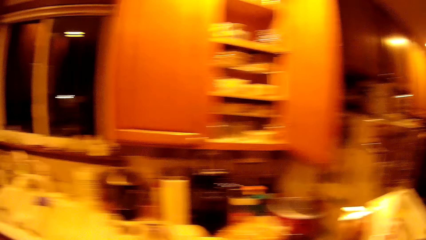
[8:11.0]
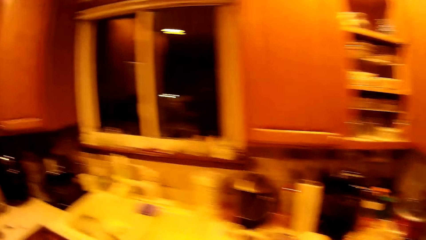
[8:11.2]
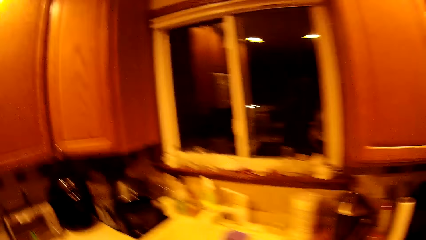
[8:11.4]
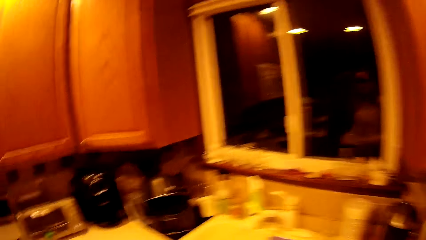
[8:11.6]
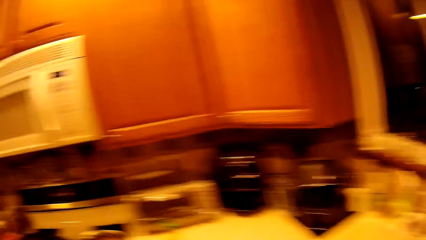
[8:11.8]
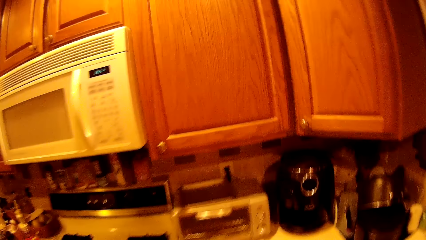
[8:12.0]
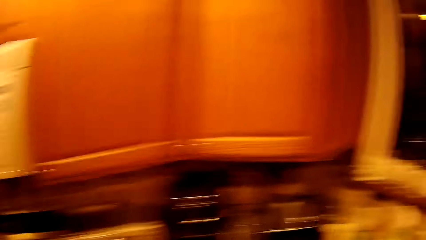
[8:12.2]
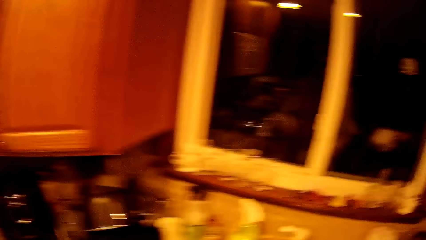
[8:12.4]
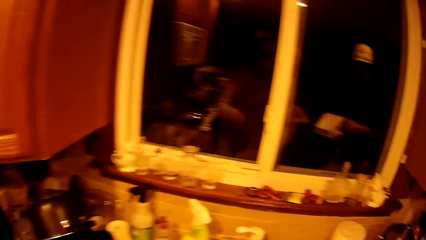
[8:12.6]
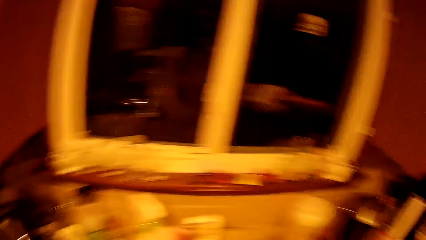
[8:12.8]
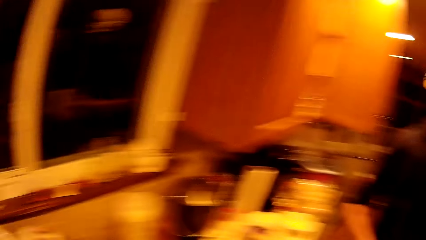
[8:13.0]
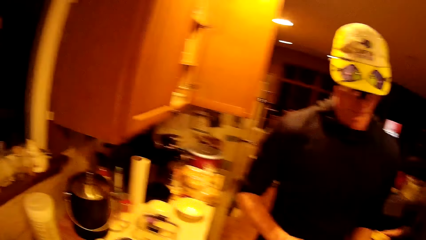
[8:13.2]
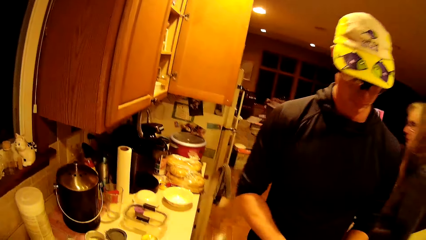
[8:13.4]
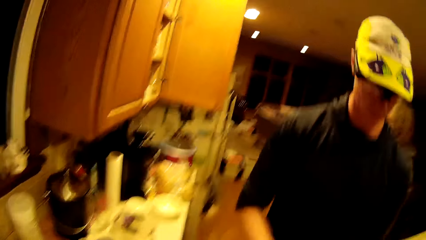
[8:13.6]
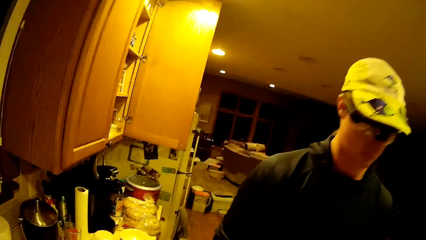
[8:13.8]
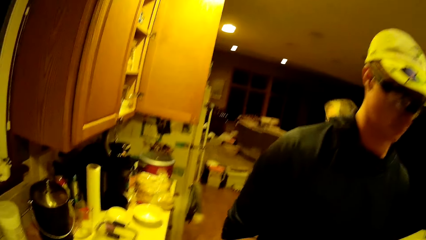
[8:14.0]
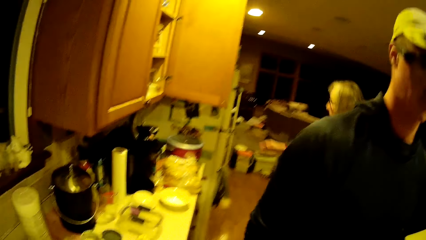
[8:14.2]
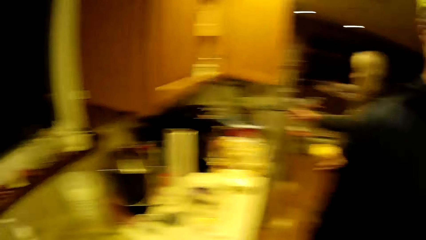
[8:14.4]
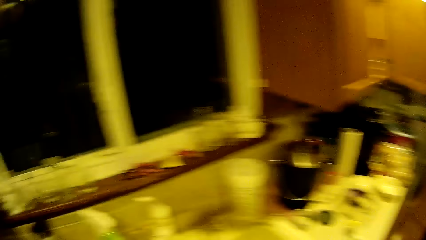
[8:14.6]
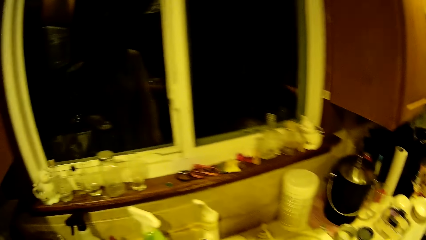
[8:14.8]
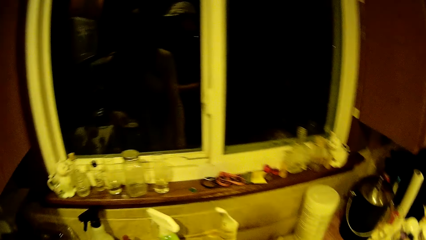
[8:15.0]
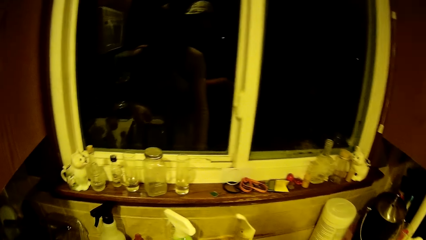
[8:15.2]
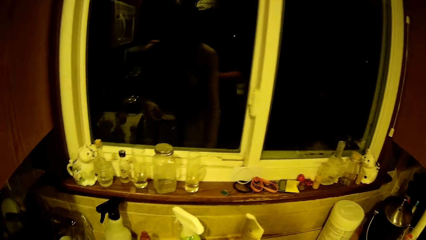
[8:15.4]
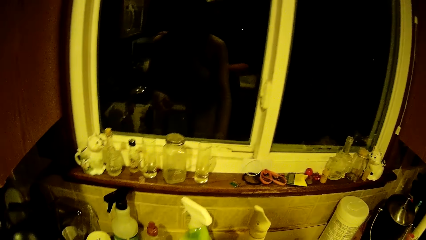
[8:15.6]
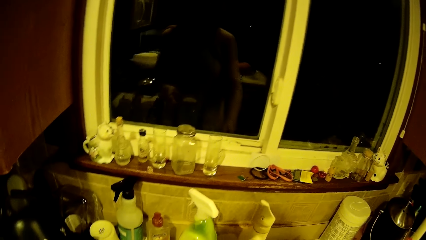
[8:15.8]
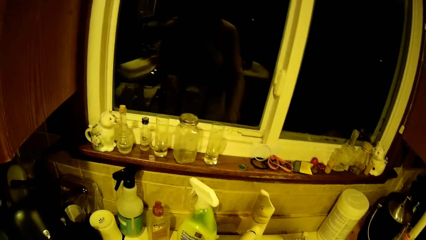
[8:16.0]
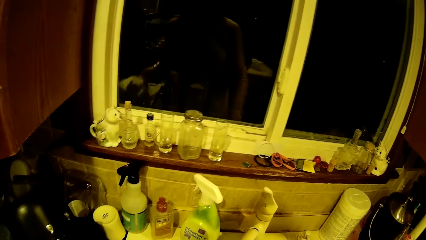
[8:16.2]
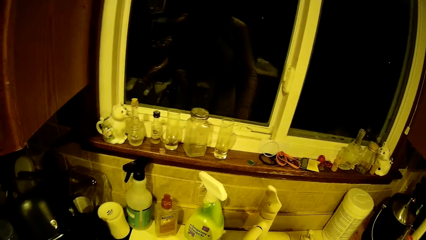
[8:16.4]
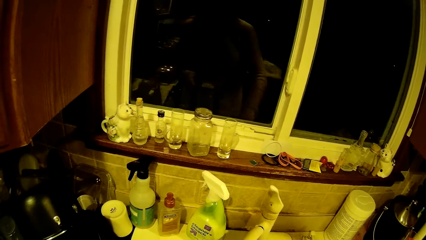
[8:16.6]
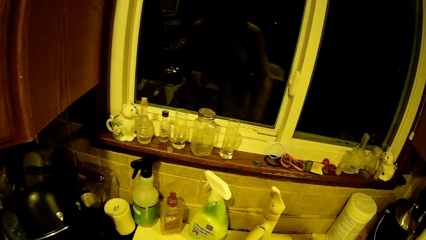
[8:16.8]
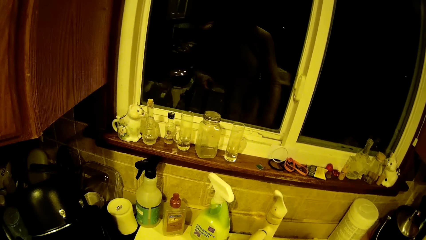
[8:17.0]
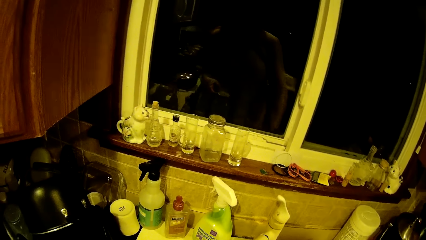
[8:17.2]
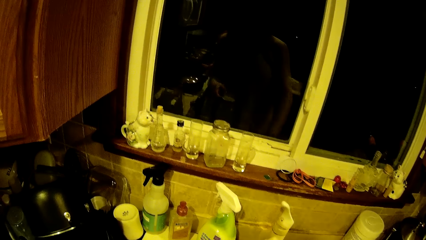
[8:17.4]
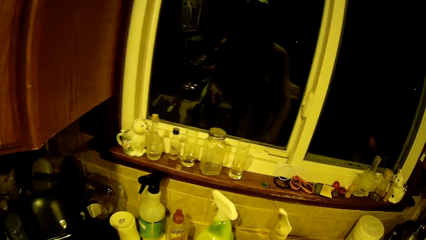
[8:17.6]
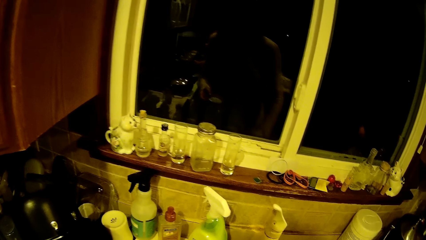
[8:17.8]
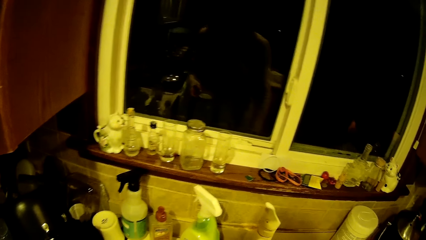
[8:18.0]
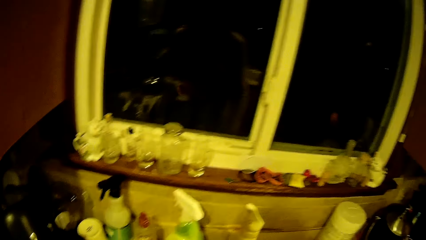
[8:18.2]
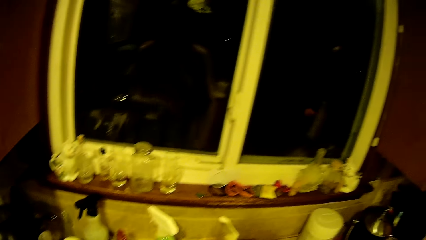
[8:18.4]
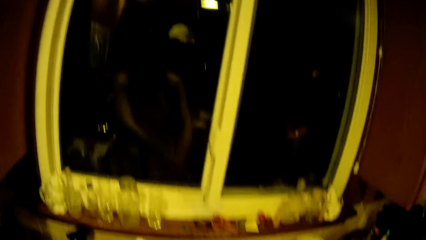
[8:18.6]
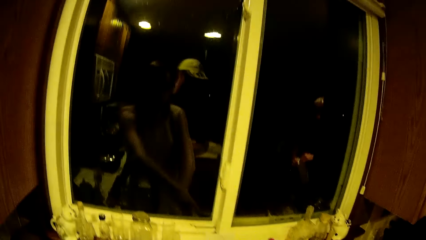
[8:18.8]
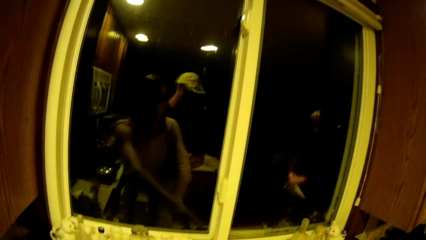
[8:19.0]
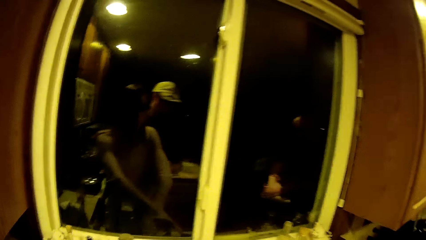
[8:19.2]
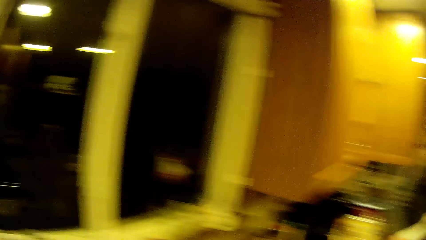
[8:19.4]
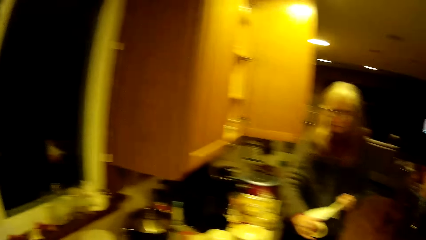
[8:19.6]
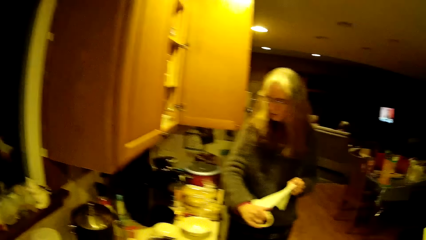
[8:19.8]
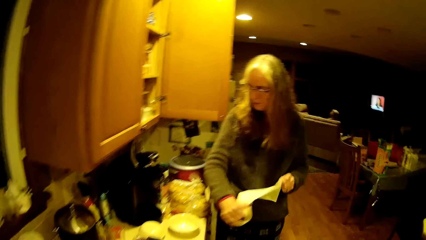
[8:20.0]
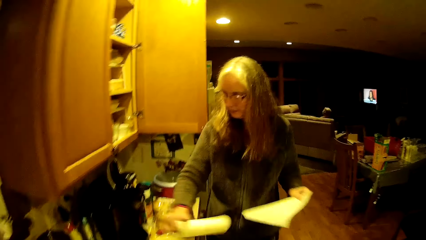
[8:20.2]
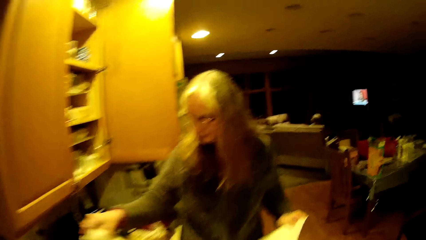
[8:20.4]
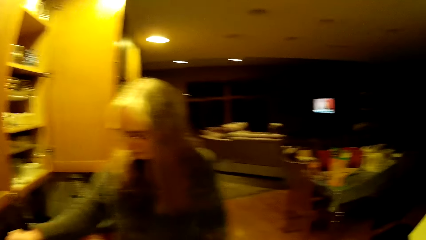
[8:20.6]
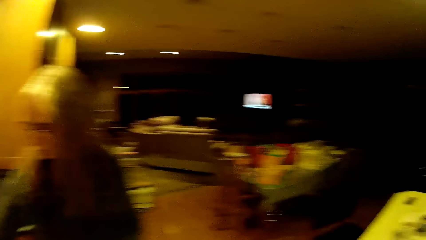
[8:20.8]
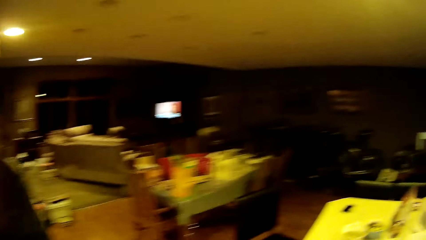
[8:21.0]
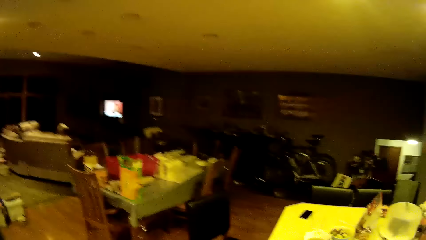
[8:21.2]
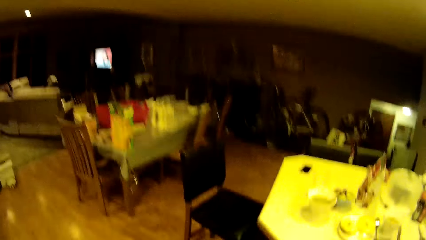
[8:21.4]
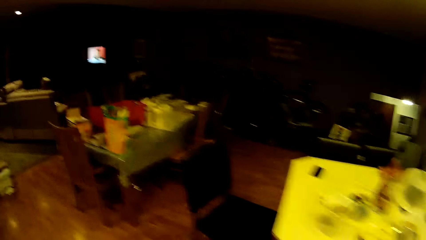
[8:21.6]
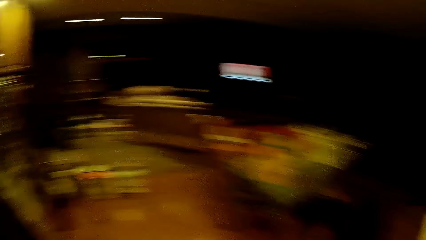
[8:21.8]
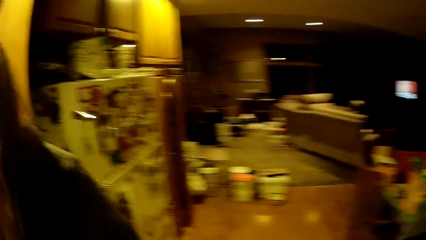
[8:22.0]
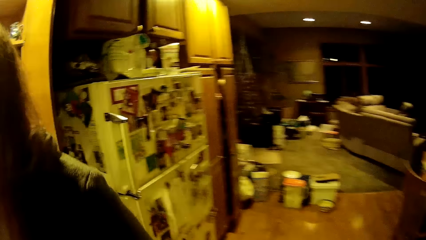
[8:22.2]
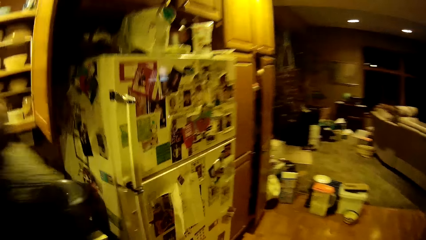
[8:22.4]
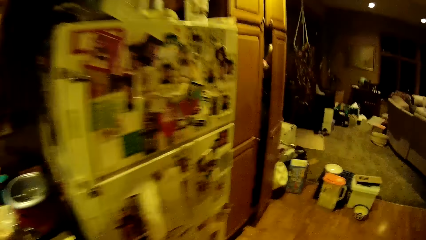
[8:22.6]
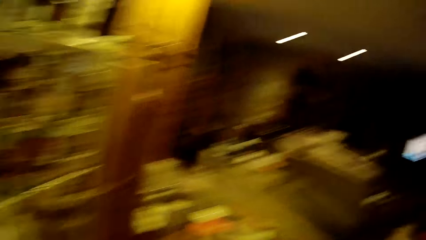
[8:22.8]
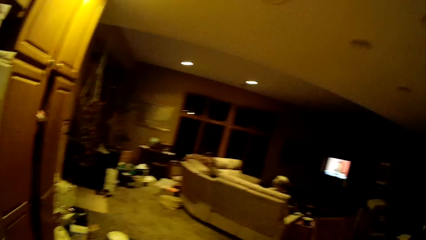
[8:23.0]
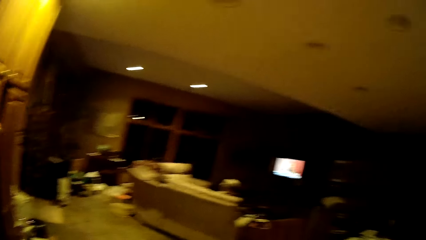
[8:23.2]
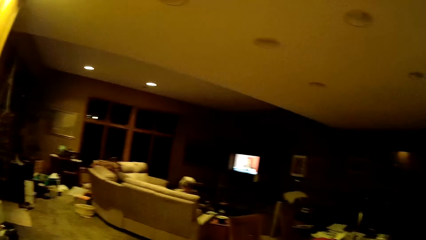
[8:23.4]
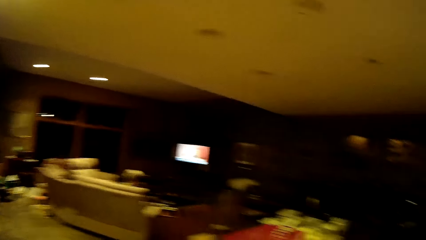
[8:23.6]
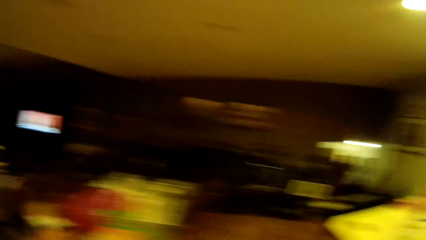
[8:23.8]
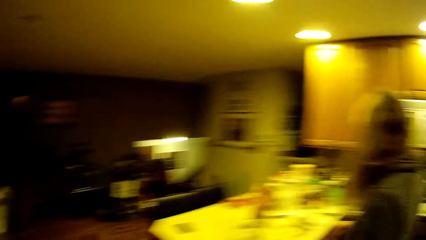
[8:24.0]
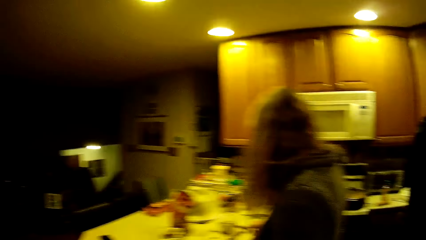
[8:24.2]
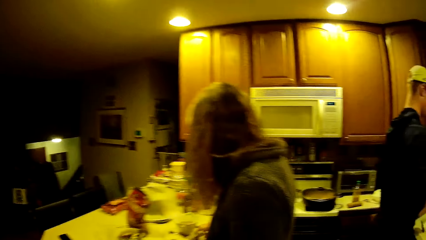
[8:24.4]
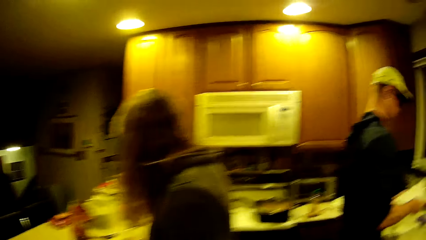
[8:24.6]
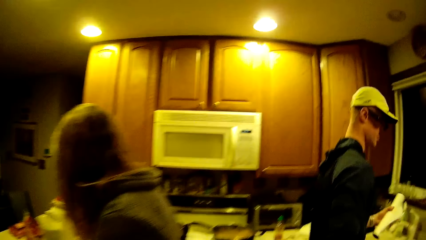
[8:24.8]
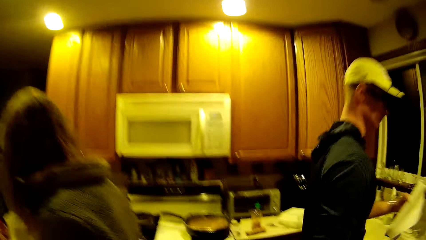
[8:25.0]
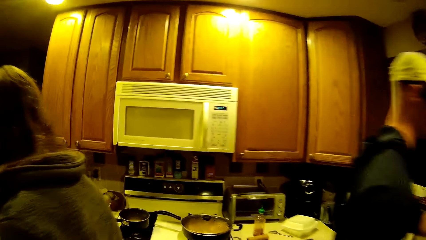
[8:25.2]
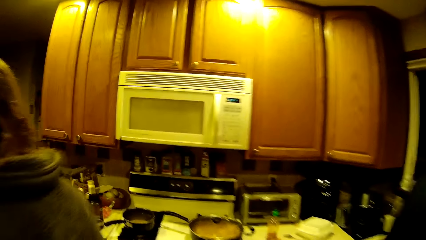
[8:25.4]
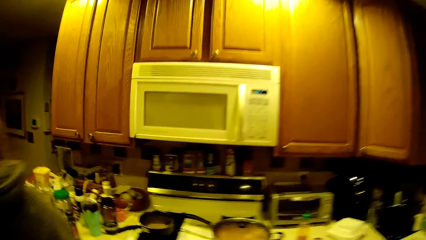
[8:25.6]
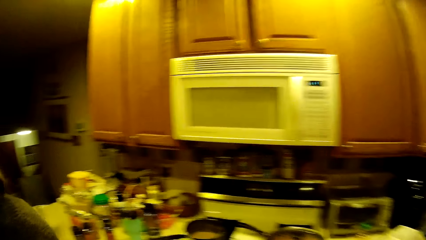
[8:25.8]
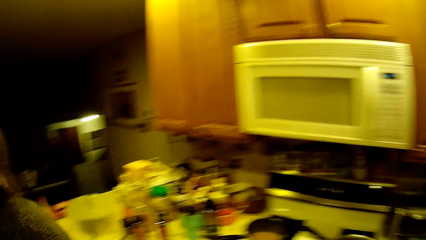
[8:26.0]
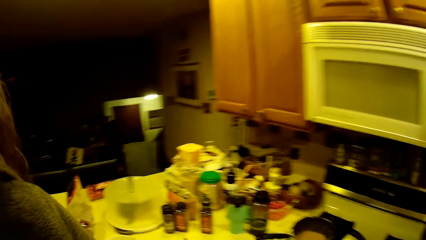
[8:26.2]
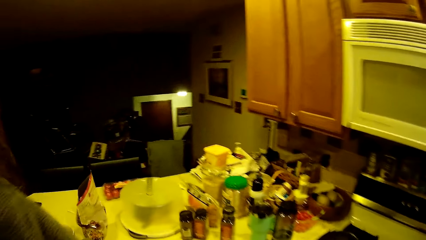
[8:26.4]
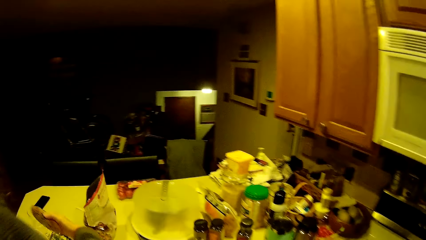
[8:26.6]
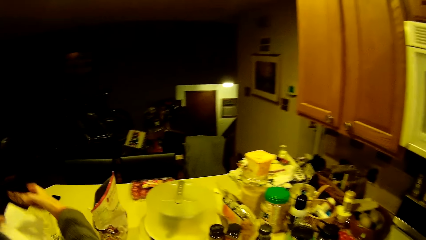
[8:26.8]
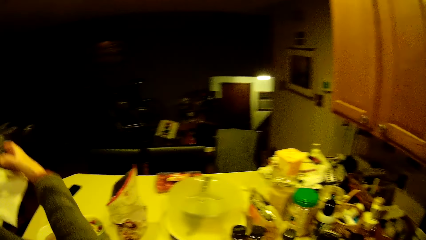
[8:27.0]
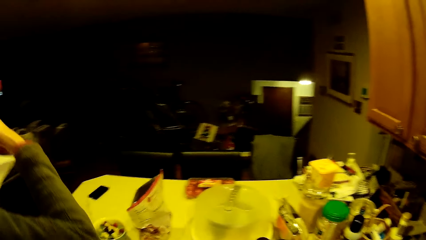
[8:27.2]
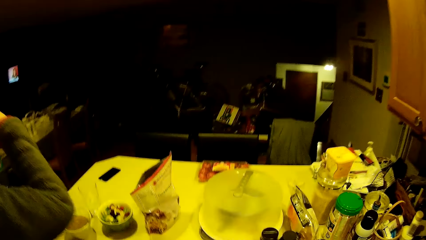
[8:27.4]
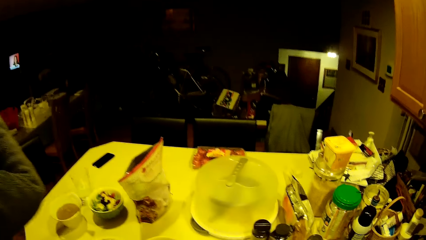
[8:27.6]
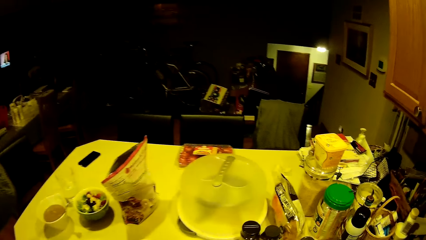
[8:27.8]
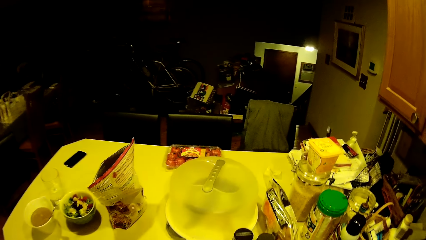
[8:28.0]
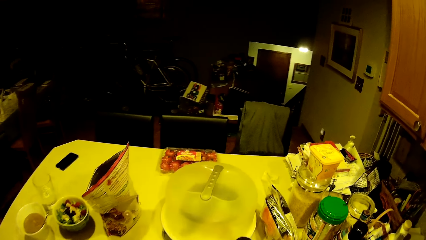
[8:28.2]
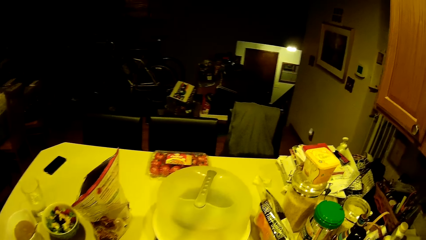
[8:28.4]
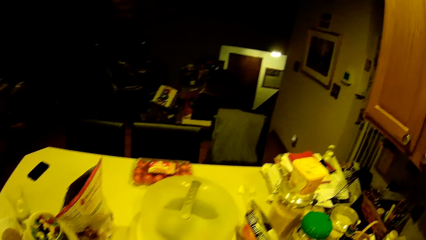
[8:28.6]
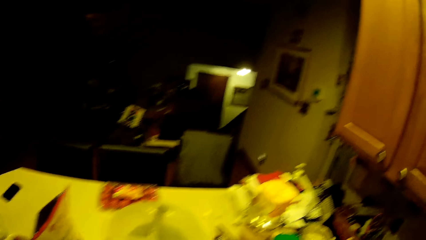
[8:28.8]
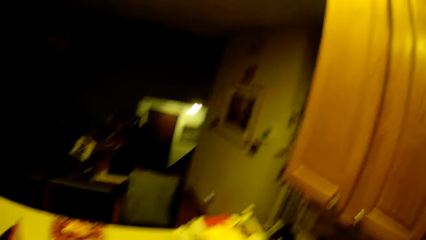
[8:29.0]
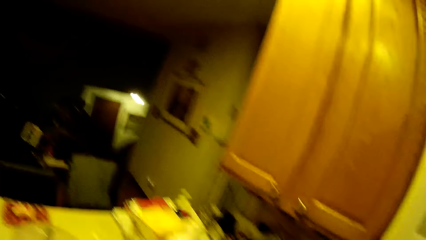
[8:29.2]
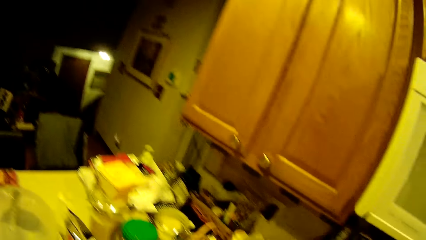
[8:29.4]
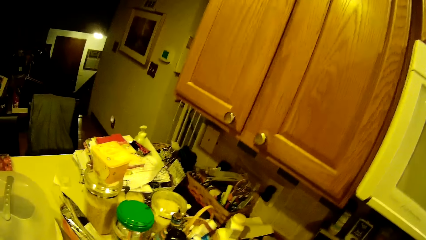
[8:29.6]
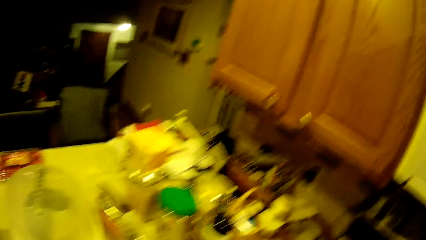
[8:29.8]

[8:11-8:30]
The woman opens the fridge with her right hand and tears out the tissue paper with both hands. The camera wearer walks around the house.
